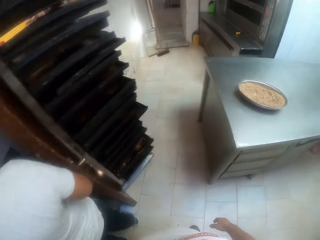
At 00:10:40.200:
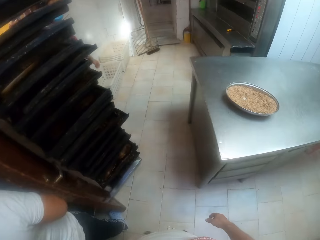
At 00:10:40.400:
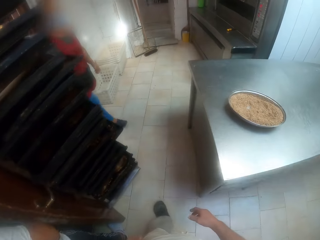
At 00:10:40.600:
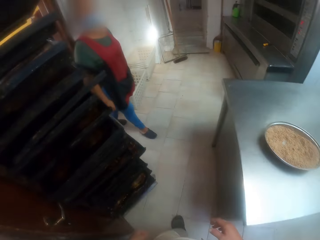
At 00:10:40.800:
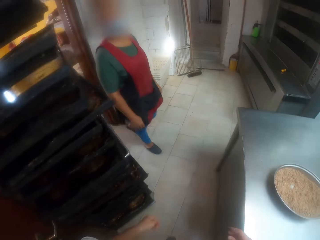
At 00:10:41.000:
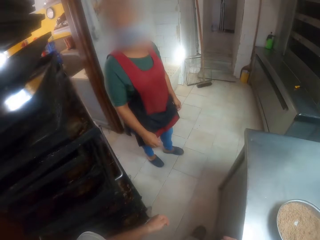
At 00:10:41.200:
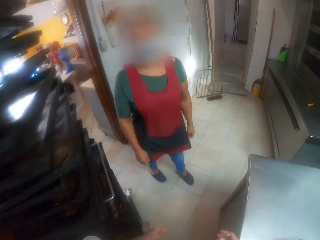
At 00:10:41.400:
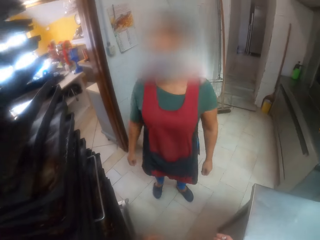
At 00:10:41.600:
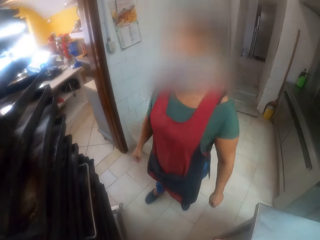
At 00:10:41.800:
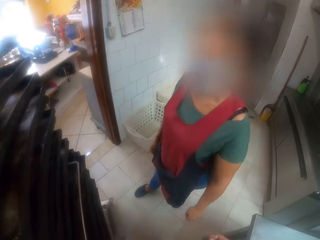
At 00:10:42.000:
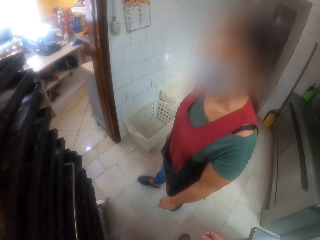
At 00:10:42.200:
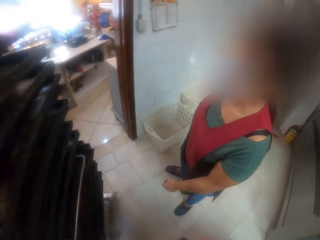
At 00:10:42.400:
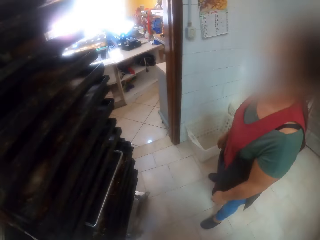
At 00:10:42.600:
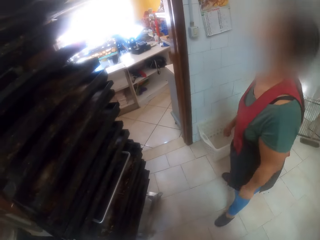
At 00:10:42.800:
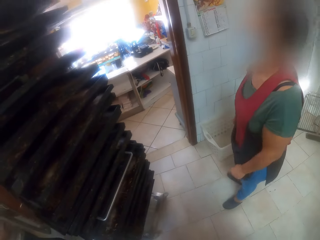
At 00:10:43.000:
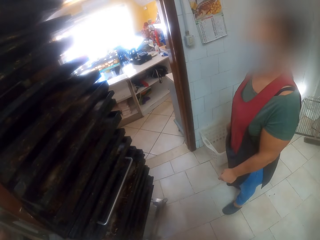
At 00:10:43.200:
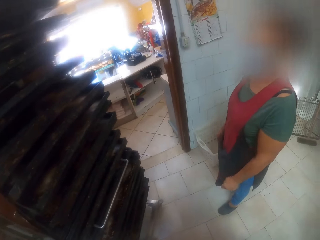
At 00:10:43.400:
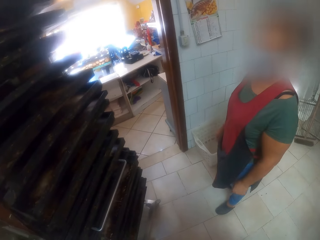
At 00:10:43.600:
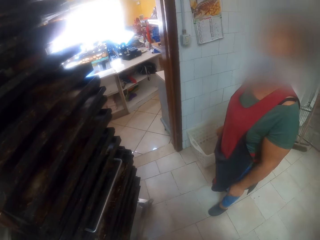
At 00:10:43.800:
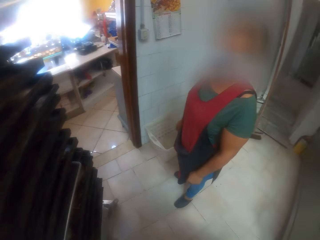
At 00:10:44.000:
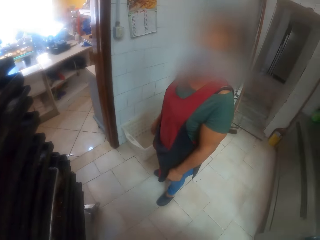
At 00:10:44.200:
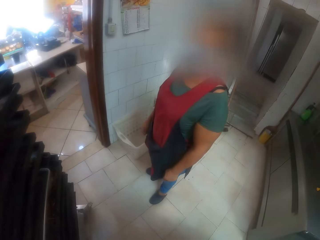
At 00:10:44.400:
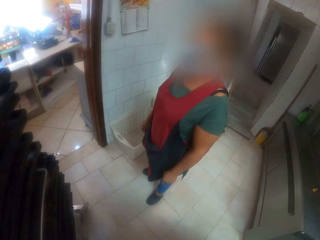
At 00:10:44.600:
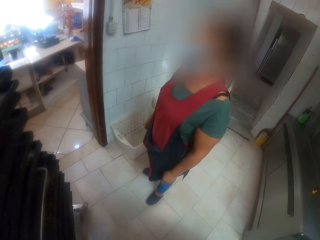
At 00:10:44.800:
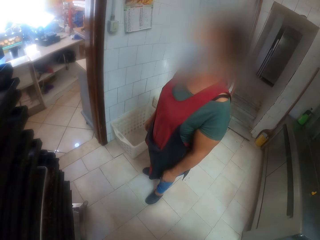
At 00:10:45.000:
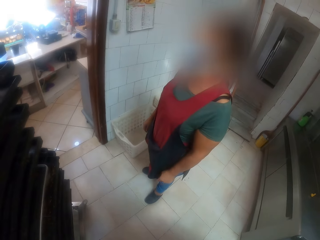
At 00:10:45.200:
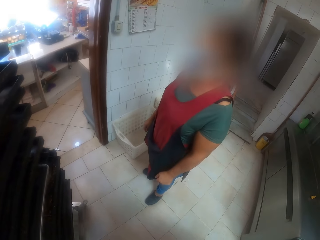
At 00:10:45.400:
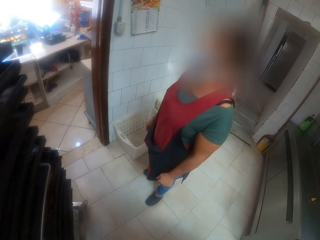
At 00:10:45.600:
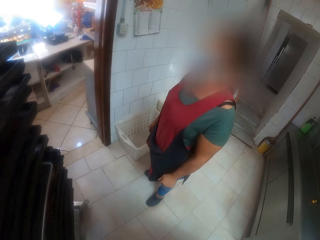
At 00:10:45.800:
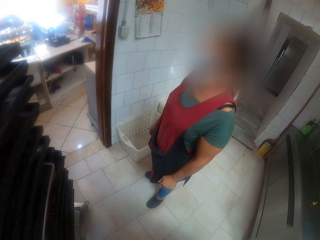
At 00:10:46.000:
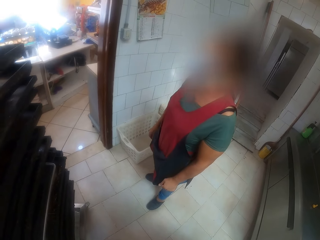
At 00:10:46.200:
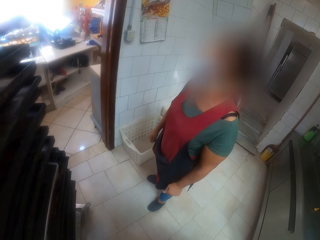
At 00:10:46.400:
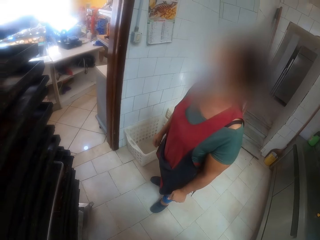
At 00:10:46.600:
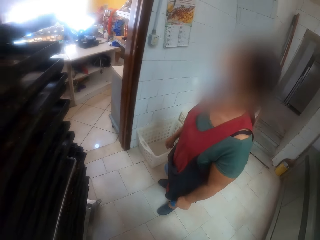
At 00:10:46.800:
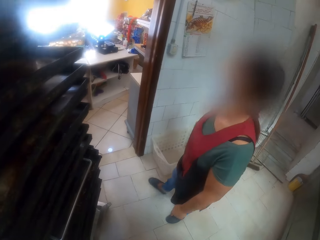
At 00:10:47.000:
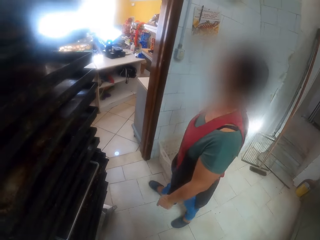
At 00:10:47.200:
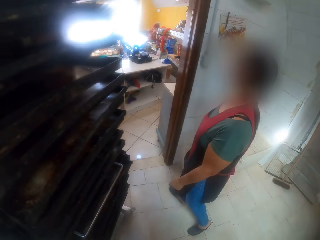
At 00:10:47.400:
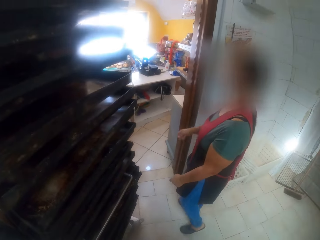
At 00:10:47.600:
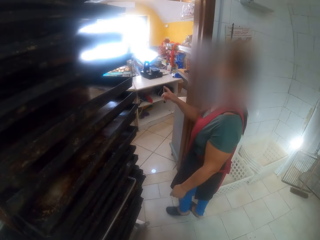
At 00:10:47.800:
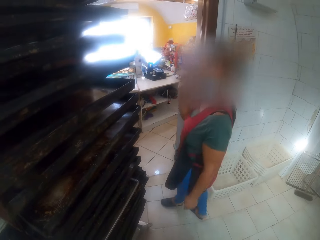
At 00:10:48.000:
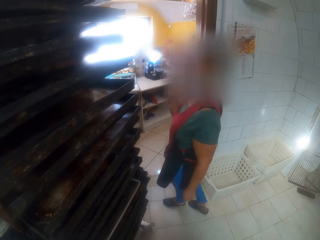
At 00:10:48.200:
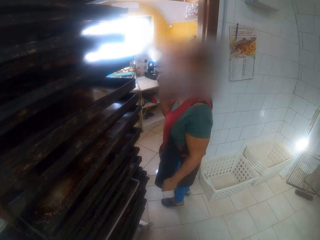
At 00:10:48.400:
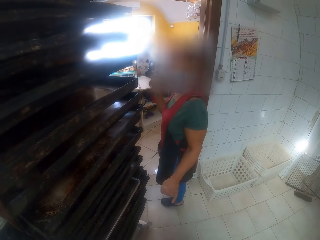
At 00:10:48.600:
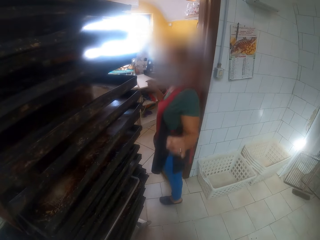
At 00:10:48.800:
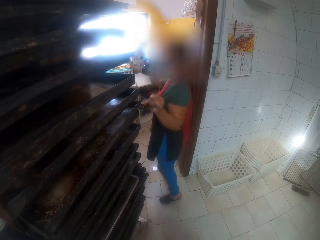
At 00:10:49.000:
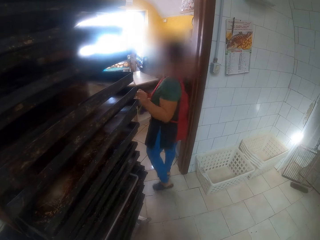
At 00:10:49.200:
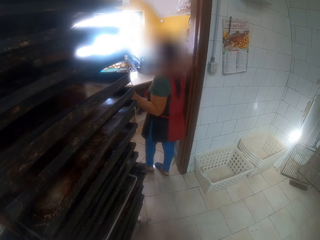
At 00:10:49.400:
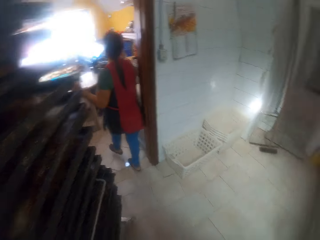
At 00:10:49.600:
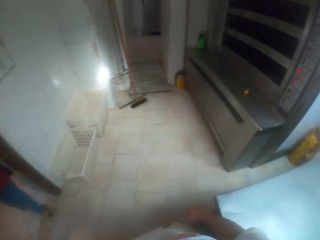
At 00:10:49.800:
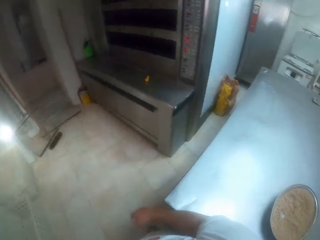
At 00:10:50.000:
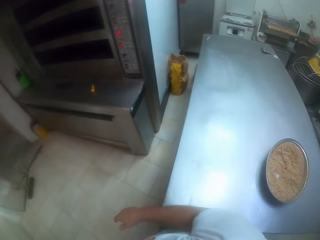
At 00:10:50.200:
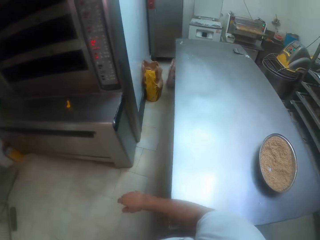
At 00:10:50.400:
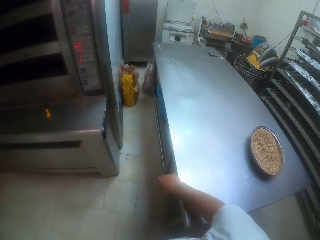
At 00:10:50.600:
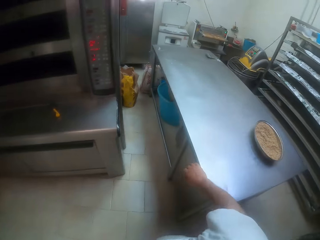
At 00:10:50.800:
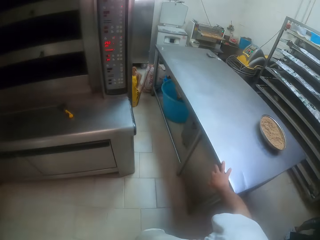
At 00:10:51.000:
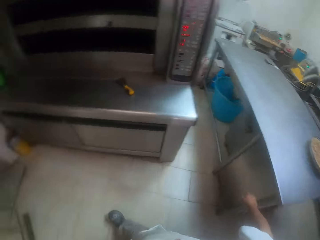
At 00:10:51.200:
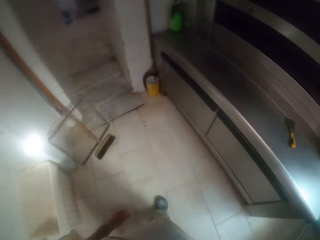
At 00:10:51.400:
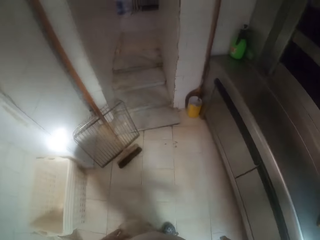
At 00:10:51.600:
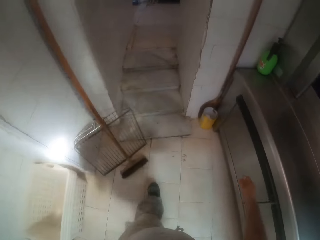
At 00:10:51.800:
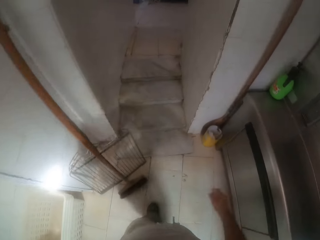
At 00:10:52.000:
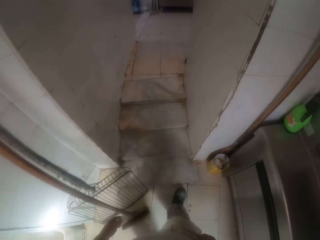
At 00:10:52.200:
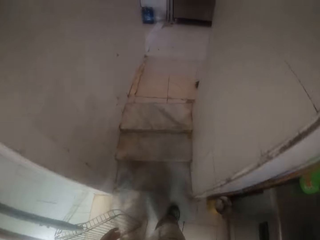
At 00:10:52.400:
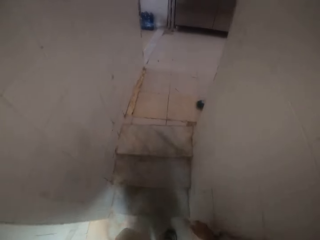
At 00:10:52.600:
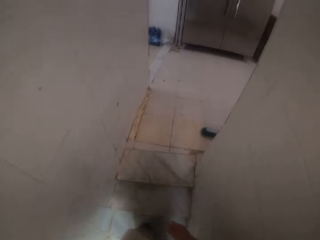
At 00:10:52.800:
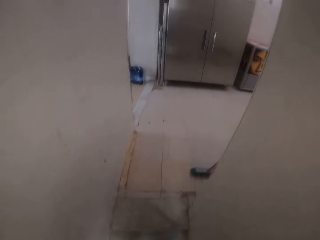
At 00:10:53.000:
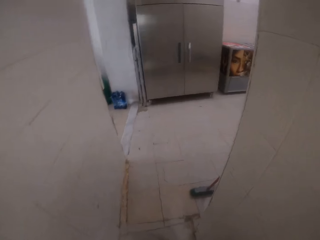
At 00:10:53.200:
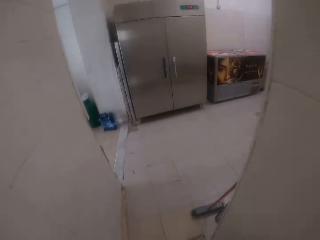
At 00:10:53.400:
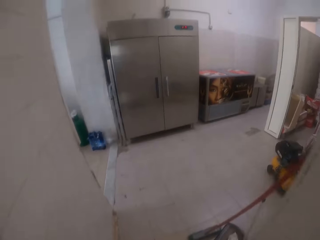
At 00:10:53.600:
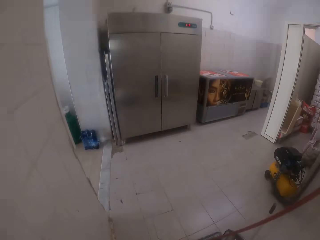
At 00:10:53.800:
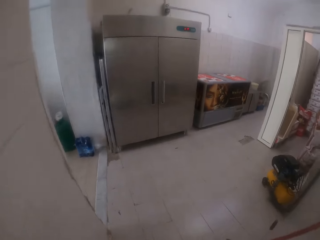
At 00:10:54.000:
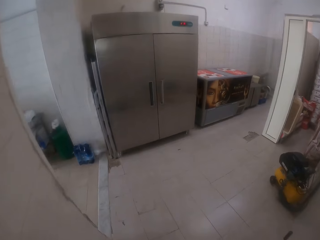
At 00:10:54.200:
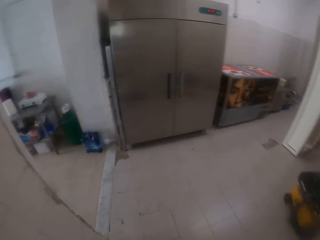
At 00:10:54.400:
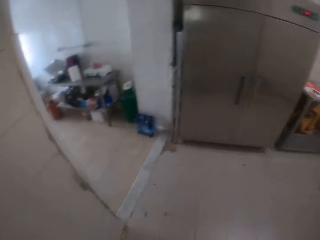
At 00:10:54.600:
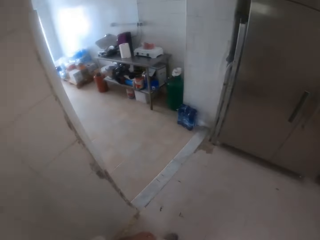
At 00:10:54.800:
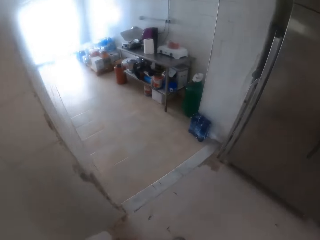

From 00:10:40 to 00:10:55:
The camera wearer looks around the bakery. A woman enters the bakery. The camera wearer walks around the bakery. They stare at the woman. The woman walks around the bakery. The camera wearer looks around the bakery. They walk to a fridge.

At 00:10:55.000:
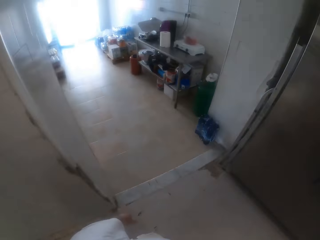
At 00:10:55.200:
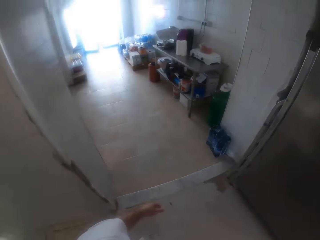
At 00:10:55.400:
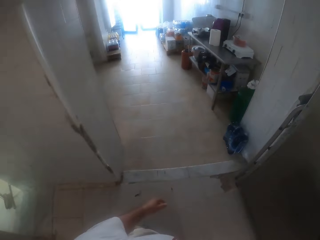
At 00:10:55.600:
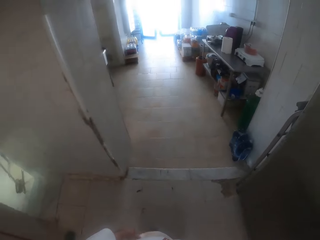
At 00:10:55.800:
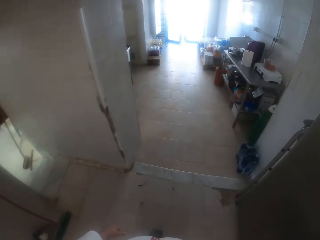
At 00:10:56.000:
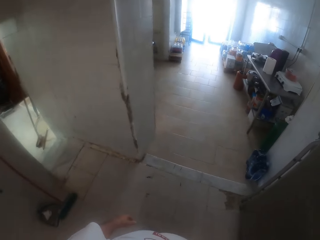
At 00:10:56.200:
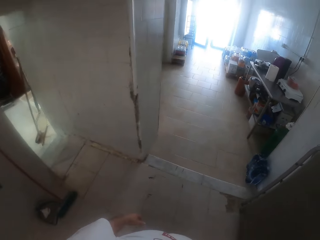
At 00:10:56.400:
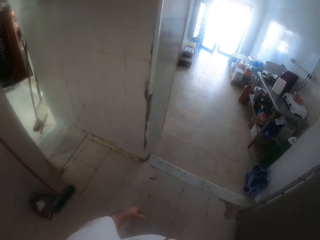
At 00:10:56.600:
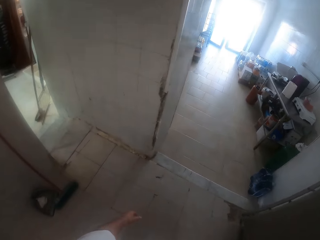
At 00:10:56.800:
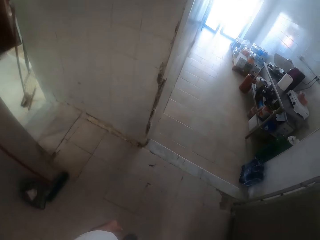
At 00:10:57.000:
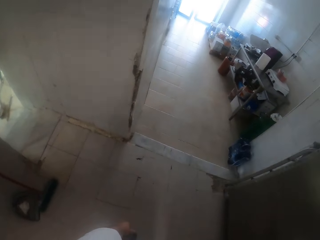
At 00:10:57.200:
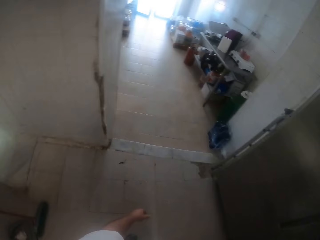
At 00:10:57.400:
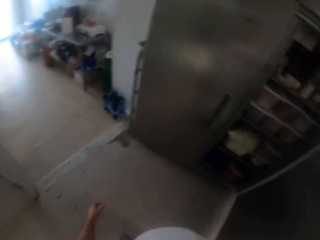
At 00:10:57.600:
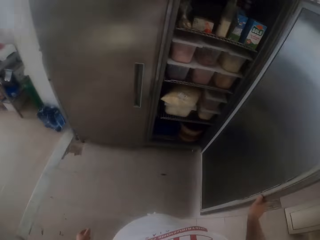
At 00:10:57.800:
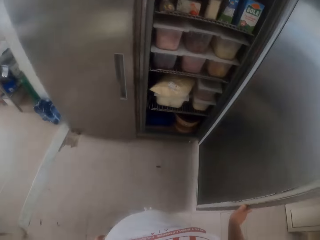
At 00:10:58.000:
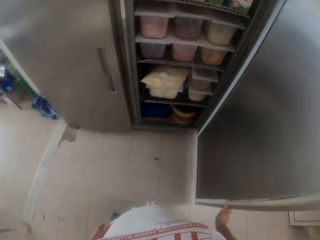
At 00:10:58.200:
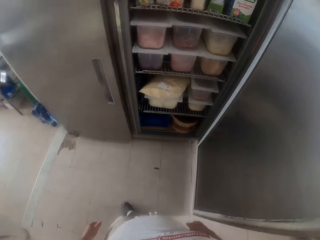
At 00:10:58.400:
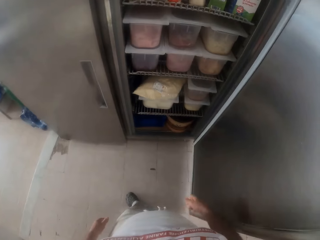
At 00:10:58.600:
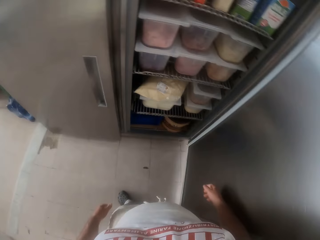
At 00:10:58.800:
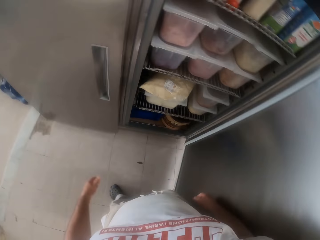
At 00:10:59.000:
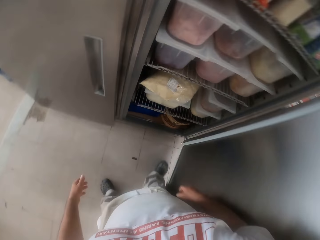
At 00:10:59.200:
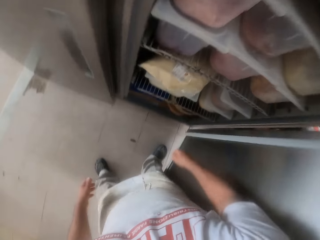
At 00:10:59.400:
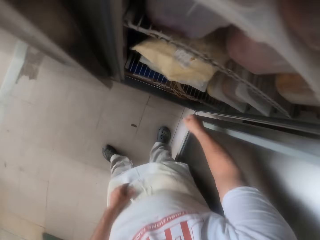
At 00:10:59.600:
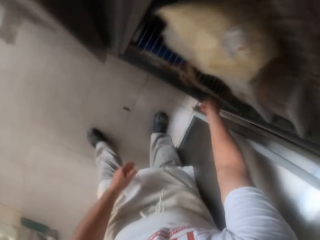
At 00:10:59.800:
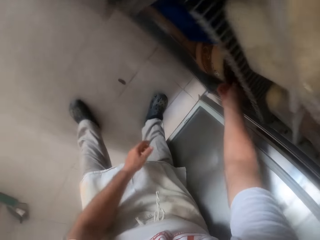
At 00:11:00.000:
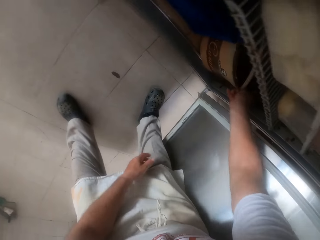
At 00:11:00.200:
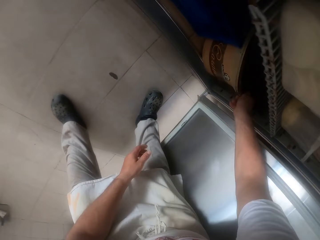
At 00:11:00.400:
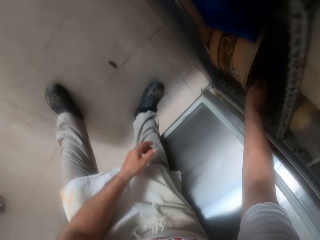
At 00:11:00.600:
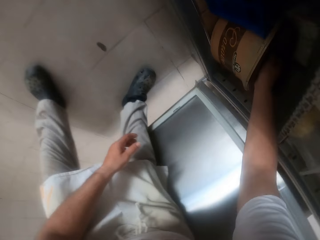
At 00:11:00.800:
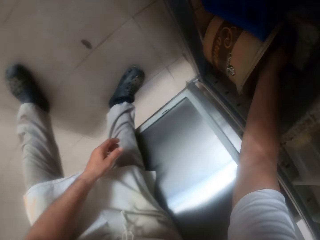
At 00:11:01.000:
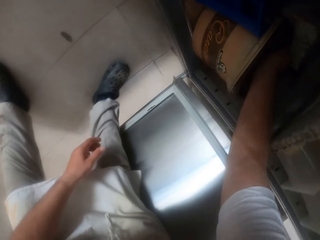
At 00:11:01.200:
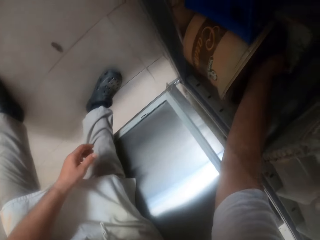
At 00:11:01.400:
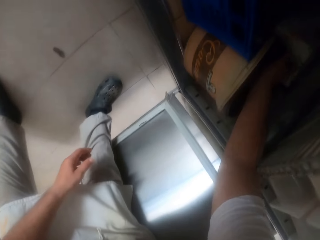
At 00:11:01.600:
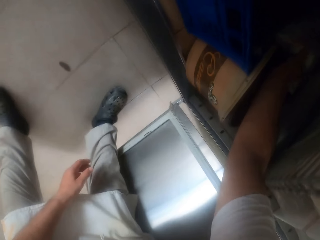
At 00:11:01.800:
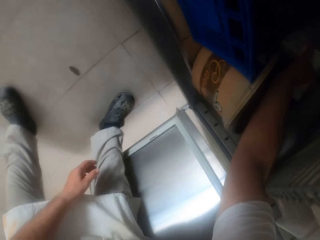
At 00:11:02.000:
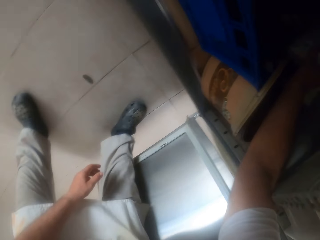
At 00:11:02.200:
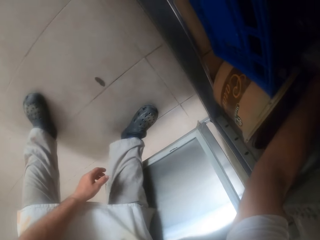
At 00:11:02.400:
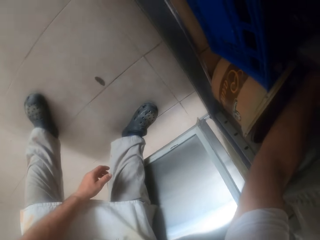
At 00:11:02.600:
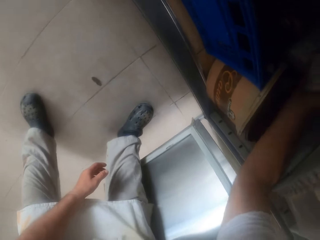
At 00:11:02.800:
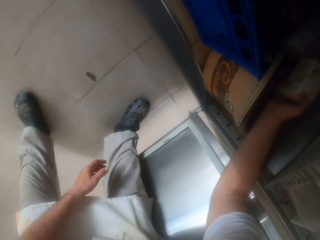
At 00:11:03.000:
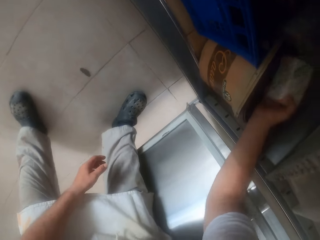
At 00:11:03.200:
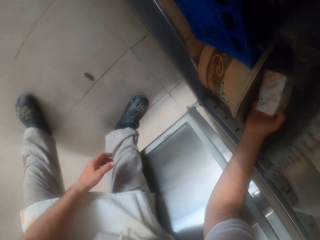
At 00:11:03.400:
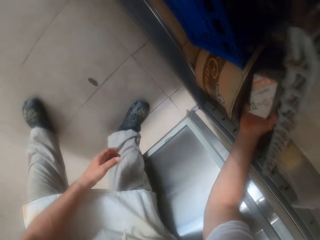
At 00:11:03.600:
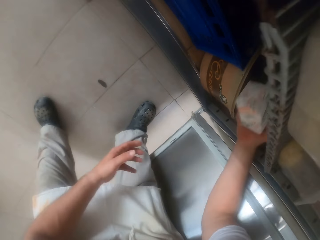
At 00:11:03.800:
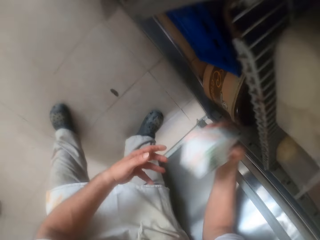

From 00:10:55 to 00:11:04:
The camera wearer stares outside the bakery. He looks around the bakery. He places his left hand on the door of the fridge. He stares at the container inside the refrigerator. He opens the container with his right hand. He touches the bucket lid. He closes the container with his right hand. He picks up the packet of flour from the refrigerator with his right hand.
